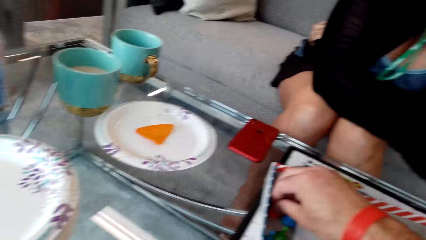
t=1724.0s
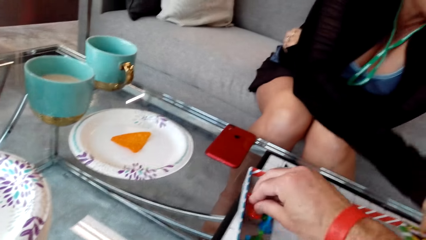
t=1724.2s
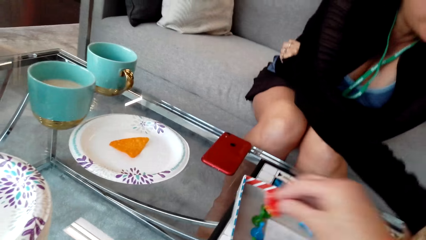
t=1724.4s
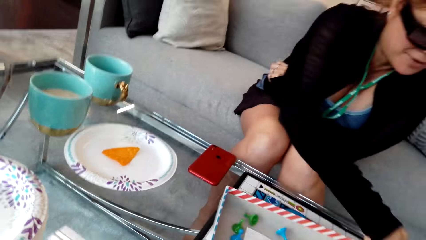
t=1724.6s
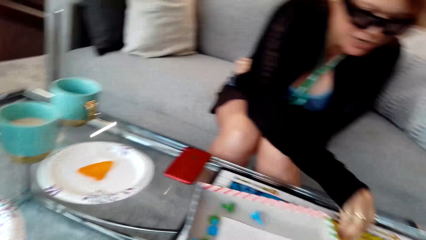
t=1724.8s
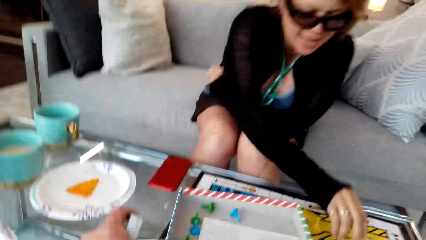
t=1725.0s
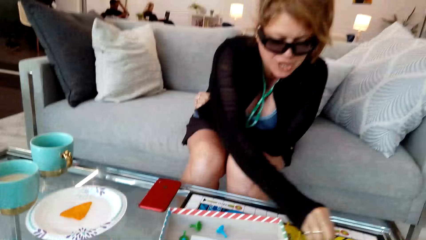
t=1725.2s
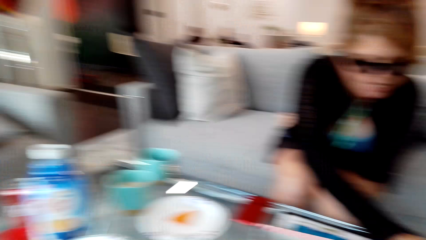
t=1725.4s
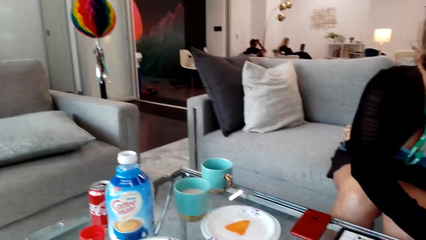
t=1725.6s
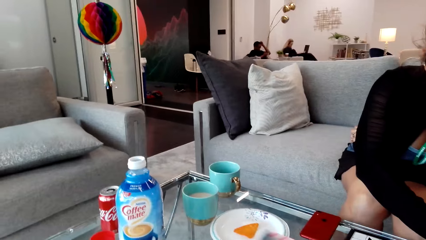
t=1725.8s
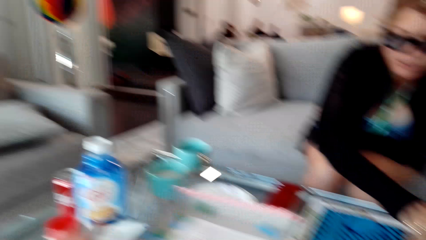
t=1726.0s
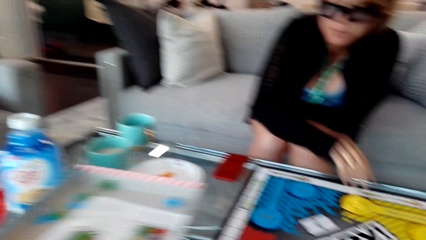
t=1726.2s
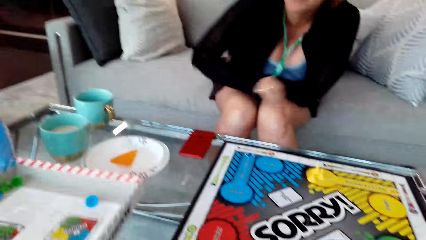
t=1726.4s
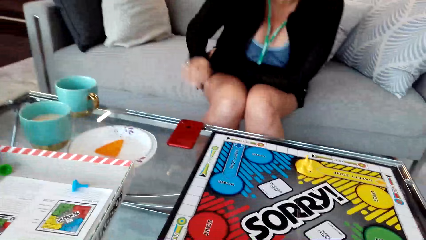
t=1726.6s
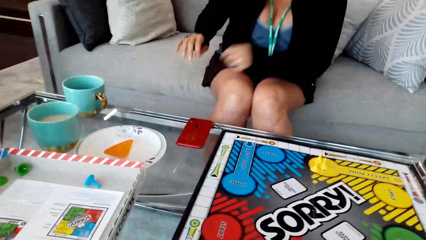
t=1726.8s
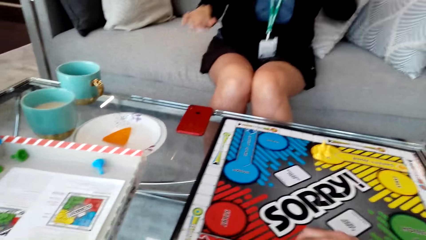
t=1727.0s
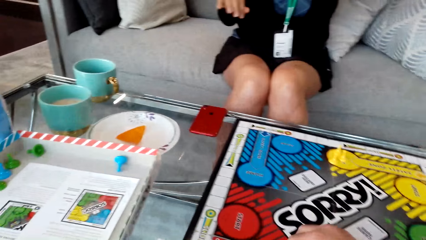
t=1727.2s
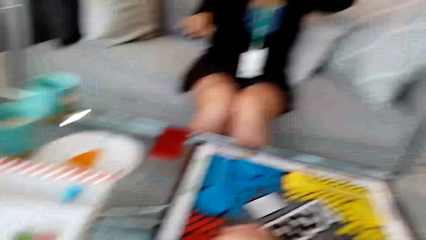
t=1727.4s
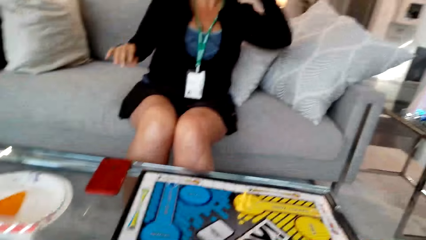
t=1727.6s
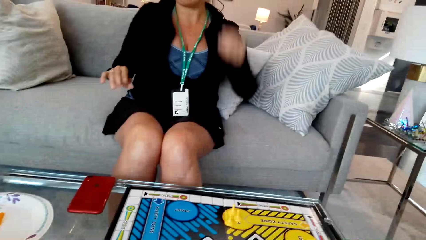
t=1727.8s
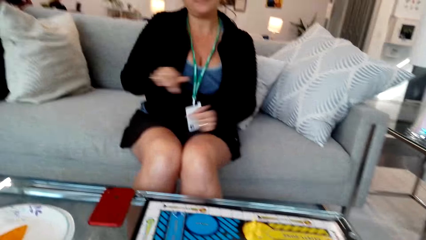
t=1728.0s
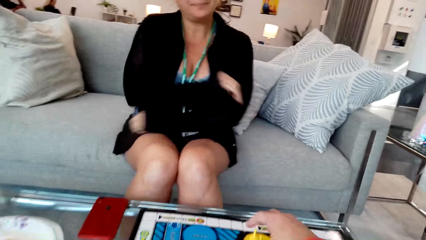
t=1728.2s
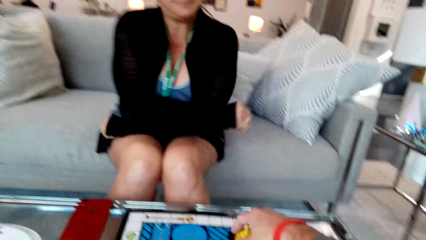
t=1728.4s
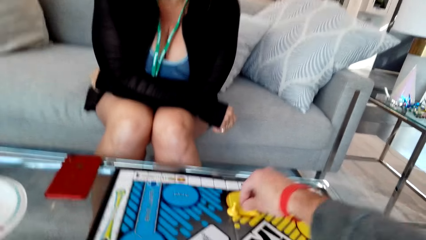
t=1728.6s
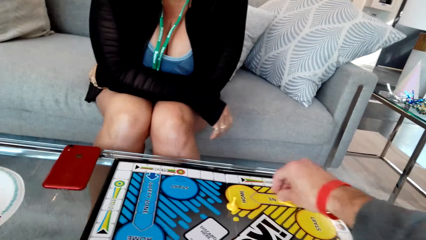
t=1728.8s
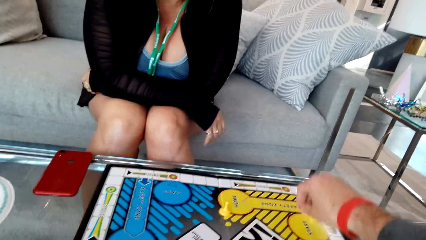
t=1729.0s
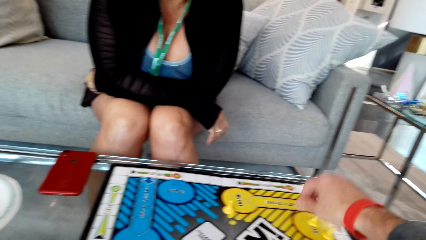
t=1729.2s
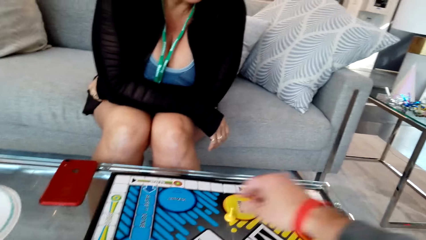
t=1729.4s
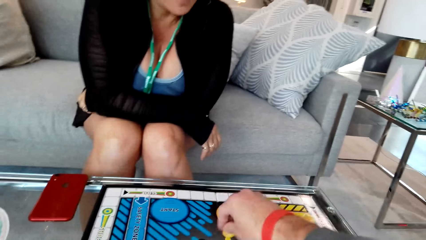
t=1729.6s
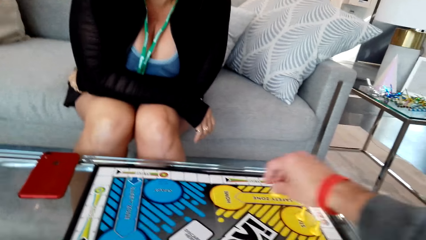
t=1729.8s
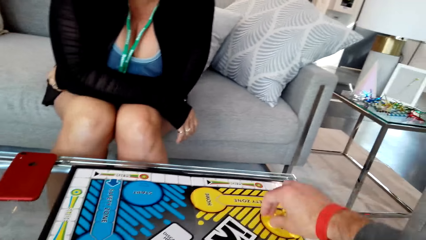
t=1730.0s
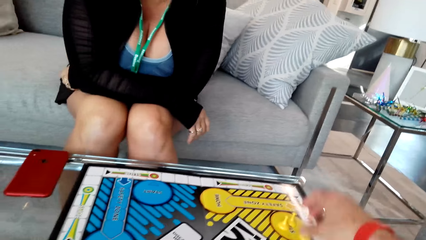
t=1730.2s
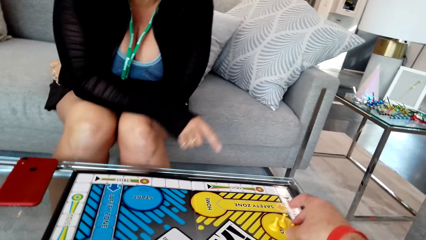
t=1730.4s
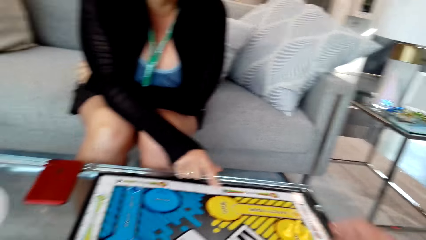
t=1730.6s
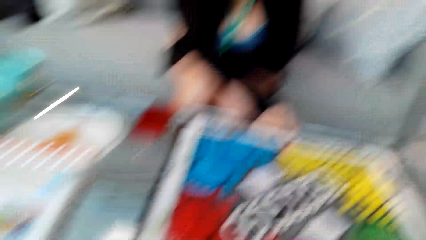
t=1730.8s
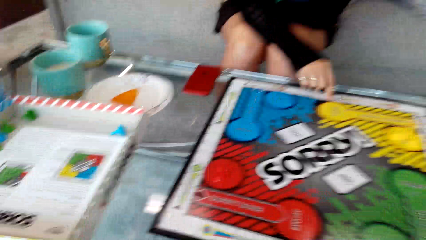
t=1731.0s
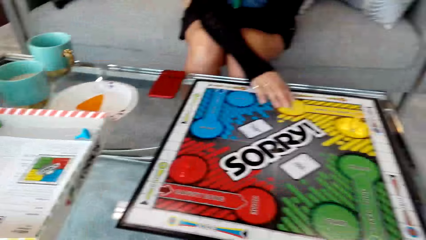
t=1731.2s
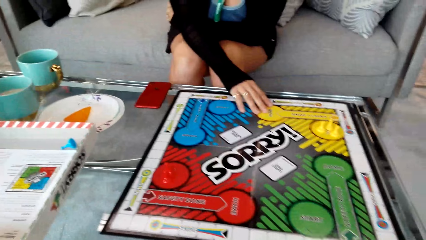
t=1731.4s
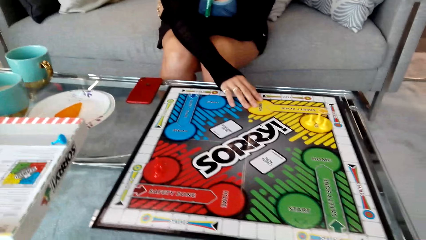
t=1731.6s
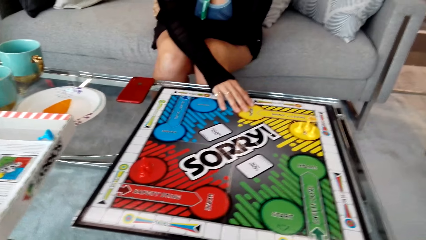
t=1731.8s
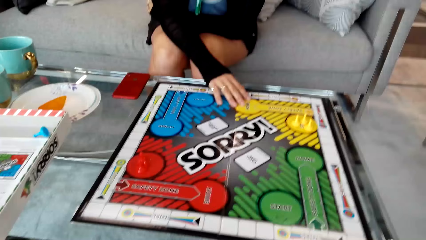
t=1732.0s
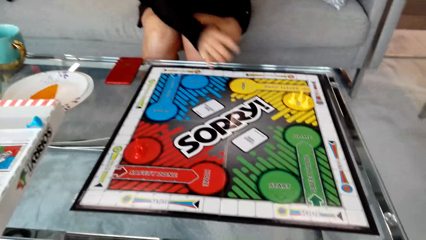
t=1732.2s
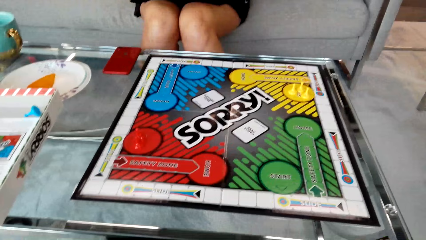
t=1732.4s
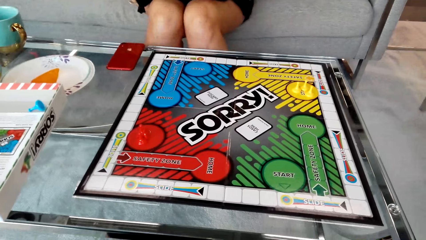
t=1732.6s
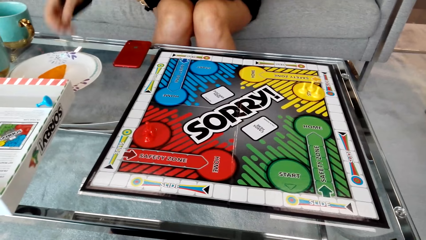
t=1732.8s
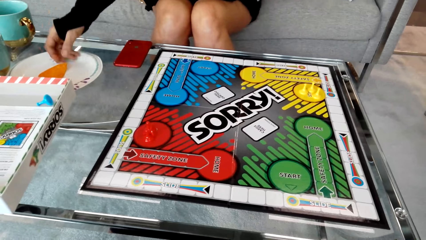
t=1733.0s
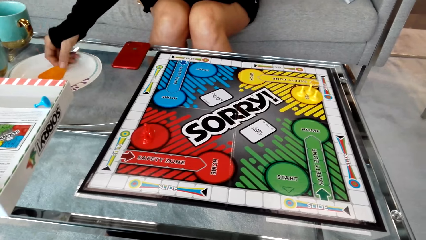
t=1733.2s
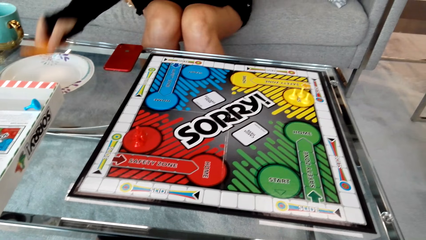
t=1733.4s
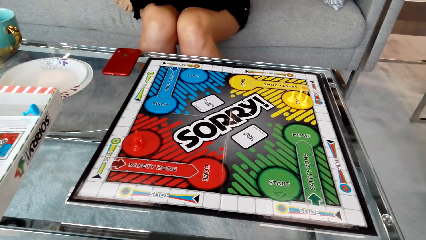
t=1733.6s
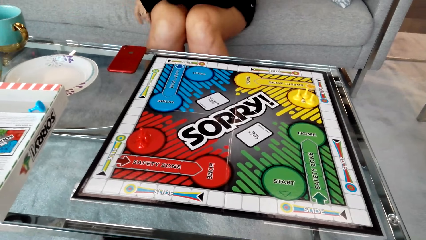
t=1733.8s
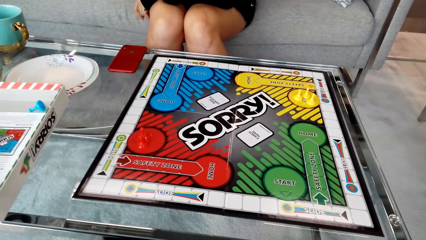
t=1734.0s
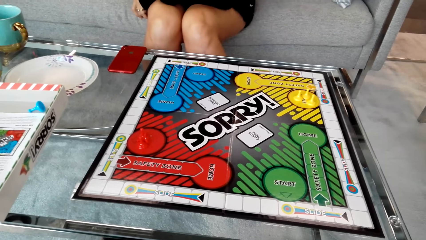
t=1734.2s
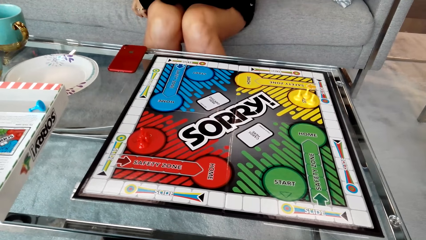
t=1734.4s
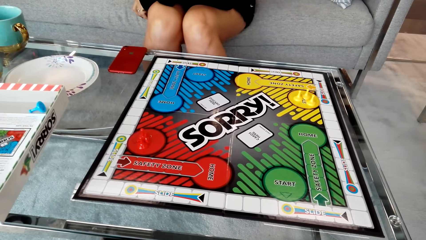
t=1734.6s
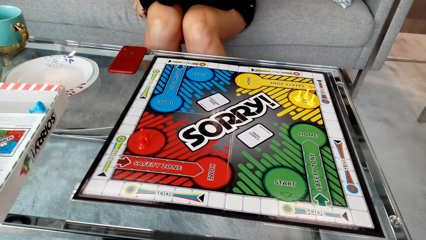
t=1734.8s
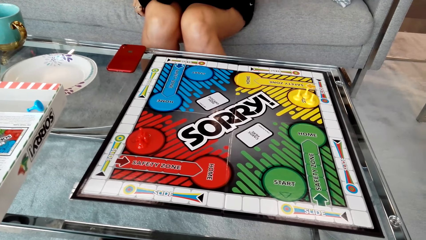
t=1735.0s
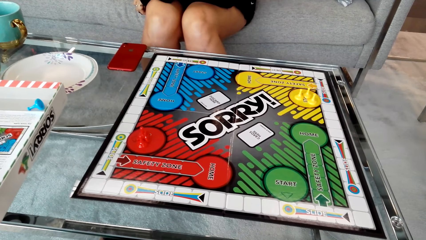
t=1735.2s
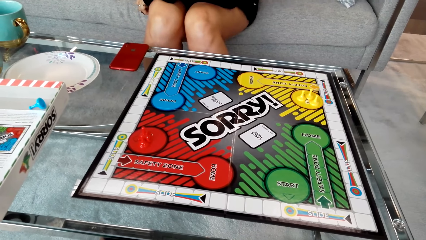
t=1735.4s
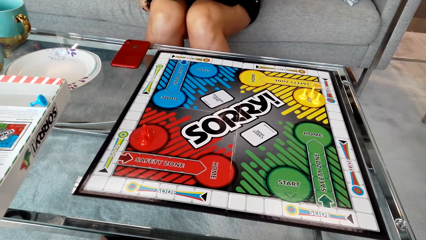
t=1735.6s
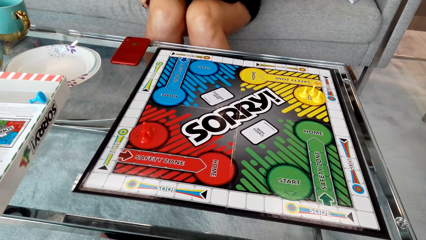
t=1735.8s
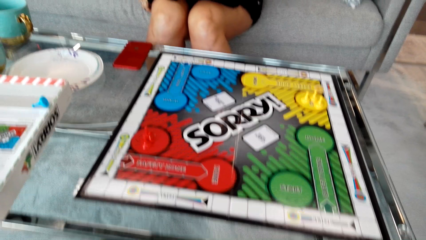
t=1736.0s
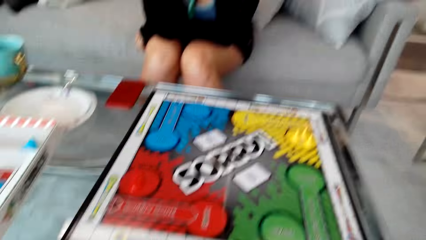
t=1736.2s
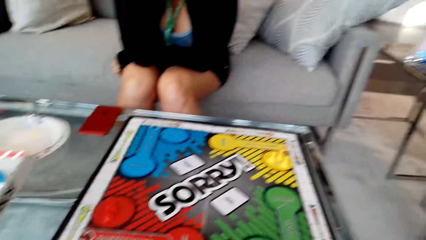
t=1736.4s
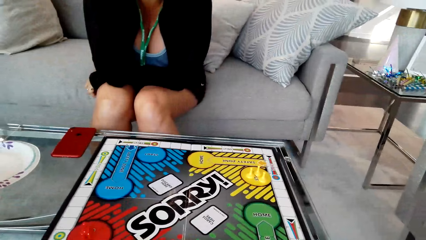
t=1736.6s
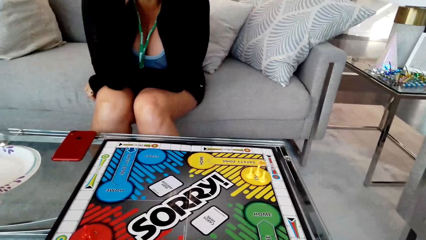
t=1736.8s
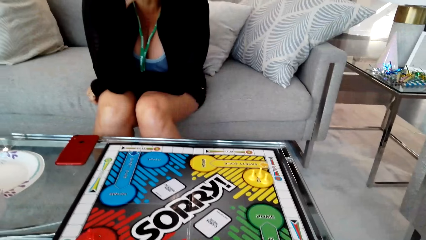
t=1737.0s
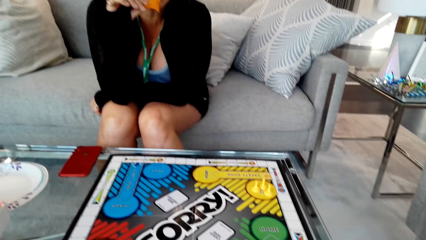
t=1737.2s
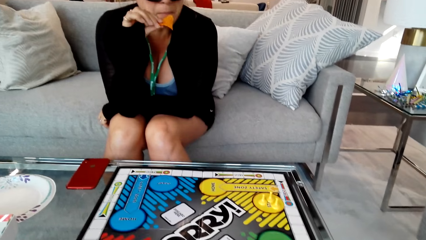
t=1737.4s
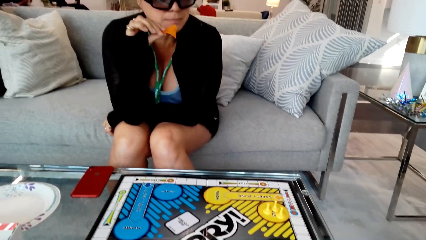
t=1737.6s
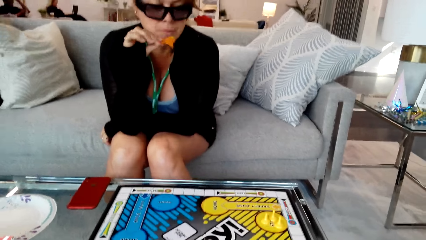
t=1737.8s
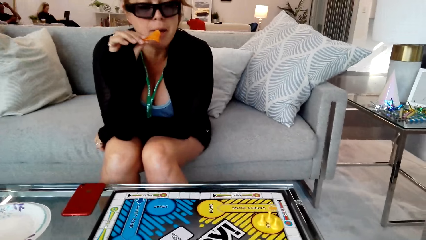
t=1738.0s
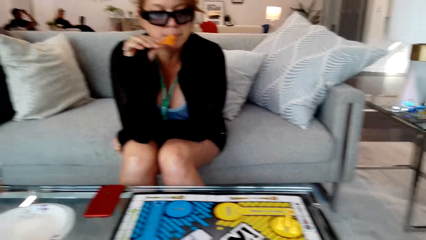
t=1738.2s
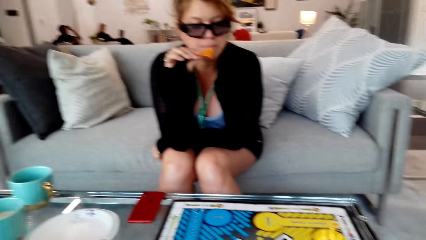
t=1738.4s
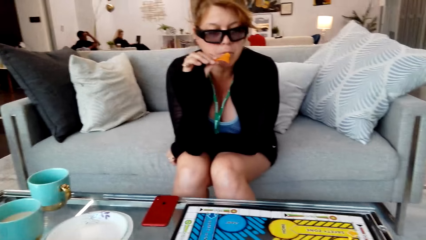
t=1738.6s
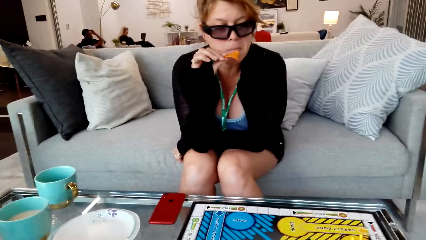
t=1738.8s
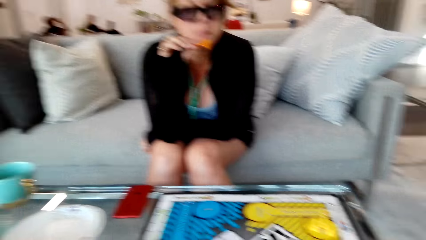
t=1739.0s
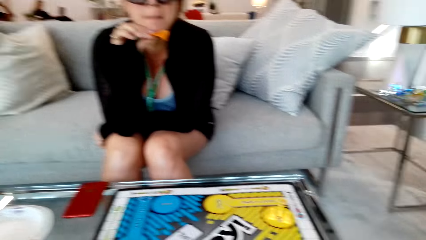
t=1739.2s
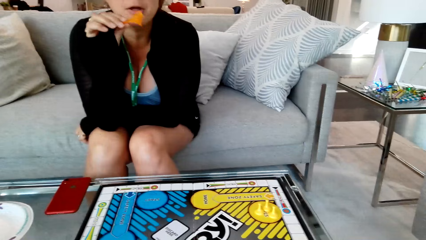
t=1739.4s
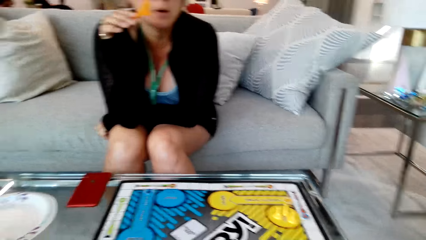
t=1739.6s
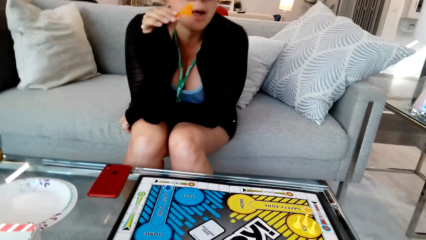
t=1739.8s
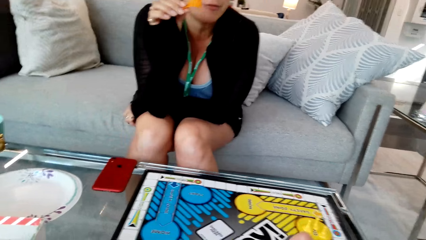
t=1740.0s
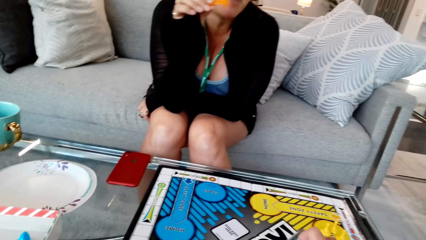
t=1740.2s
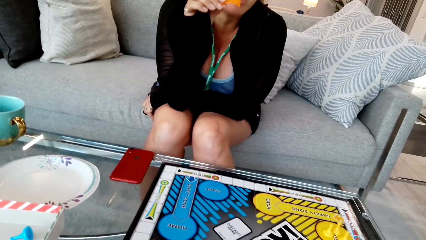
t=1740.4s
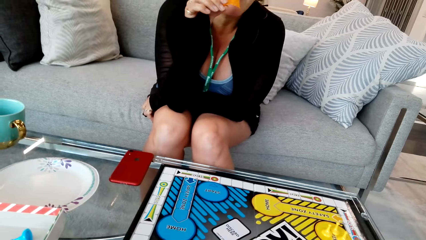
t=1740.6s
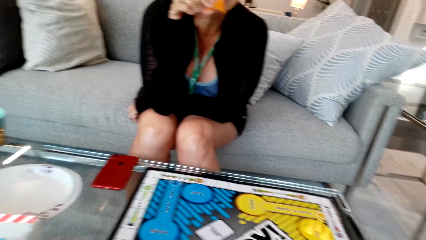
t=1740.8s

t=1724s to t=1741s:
The camera wearer picks up the clip inside the box. They converse with the woman. The woman touches the face and folds the hand together. The camera wearer moves the clip on the board and plays a game with the woman. The woman points at the board, picks up the chips, and eats the chips. The camera wearer converses with the woman.
